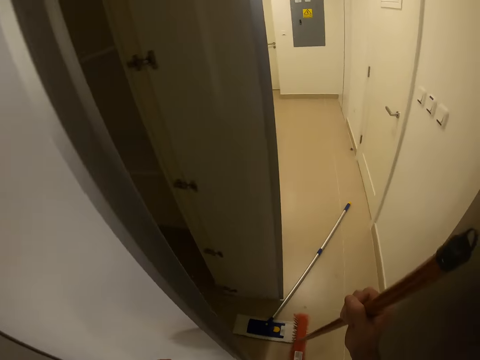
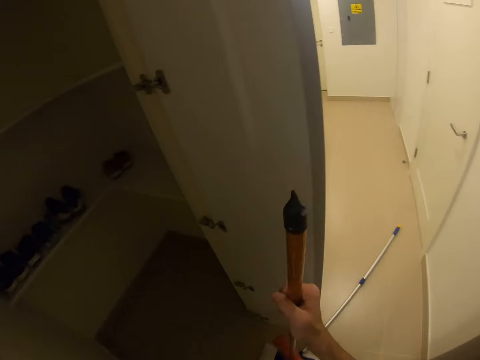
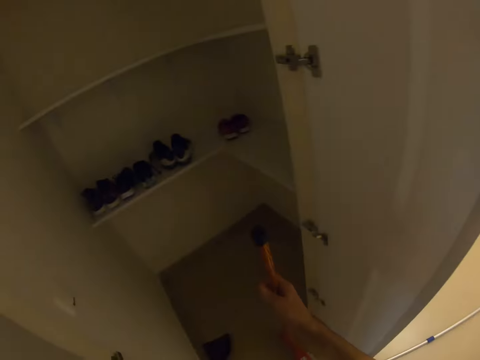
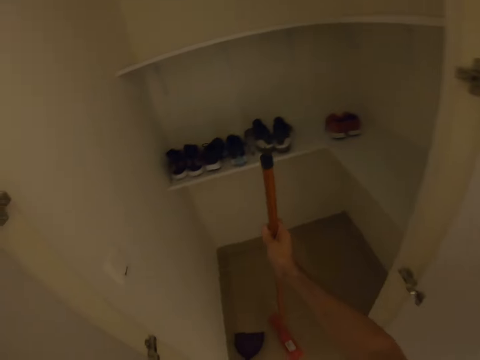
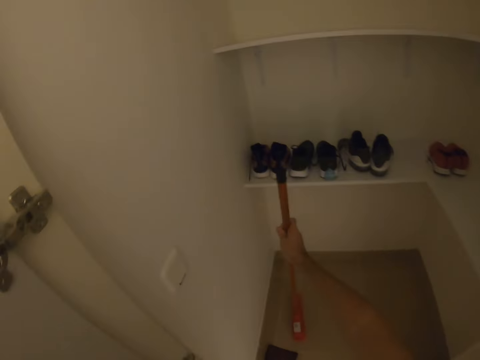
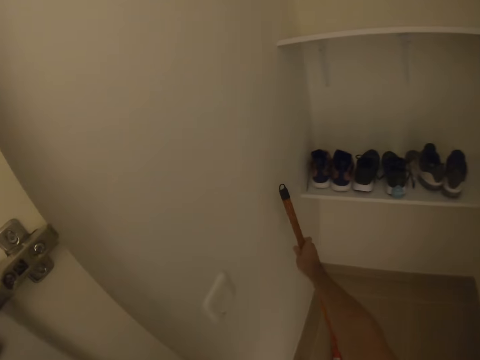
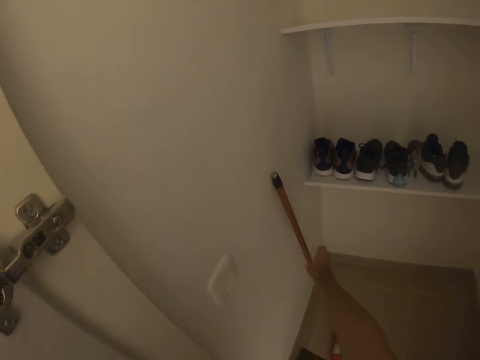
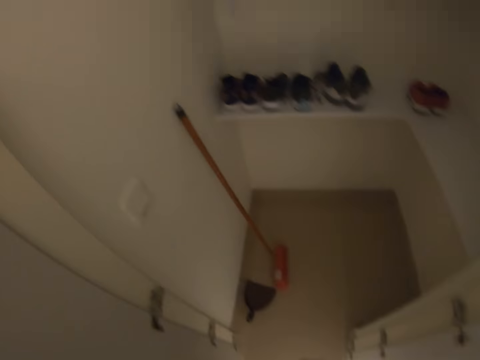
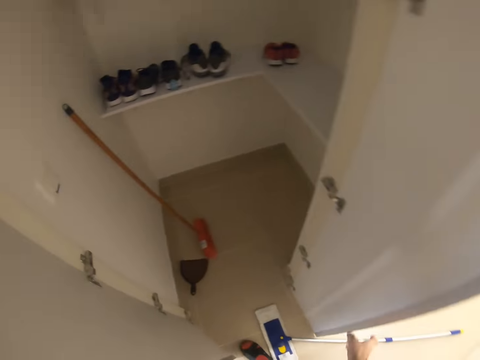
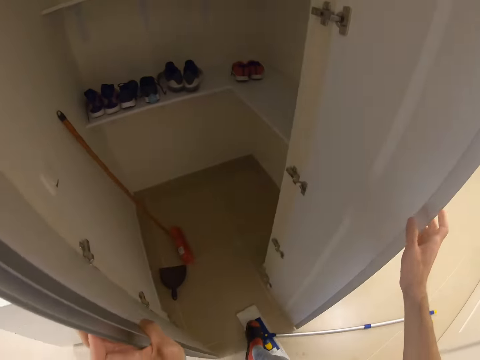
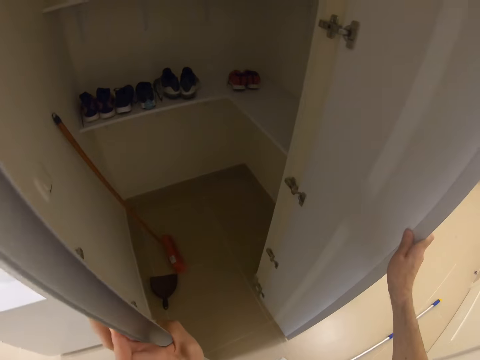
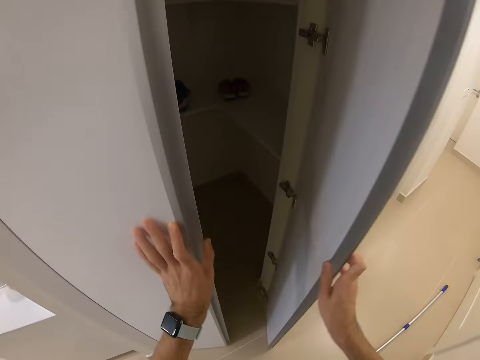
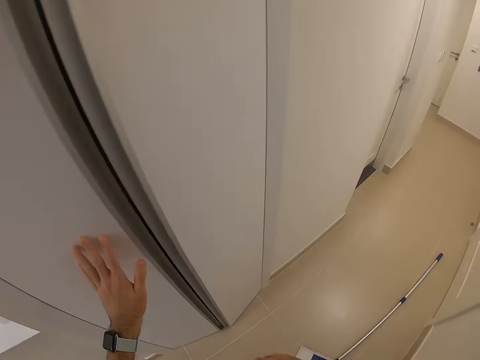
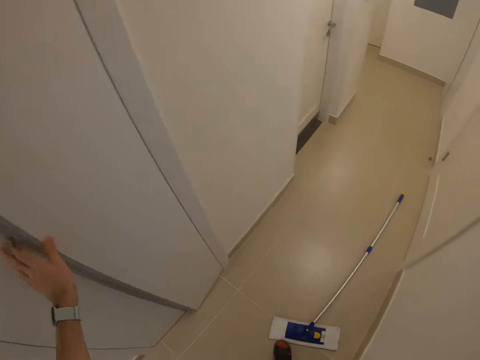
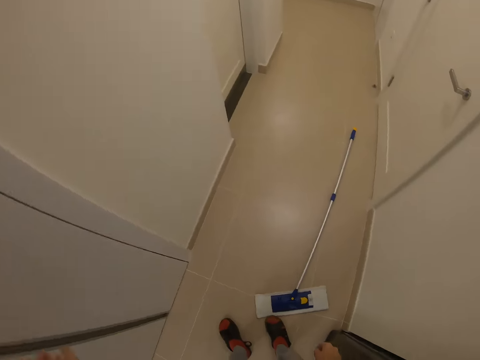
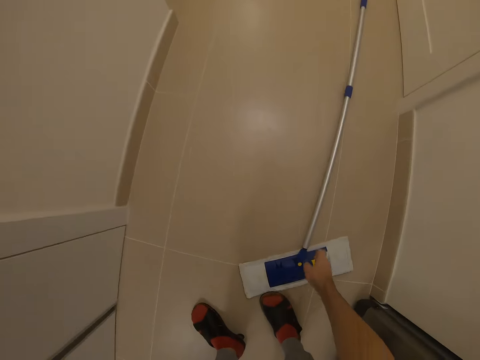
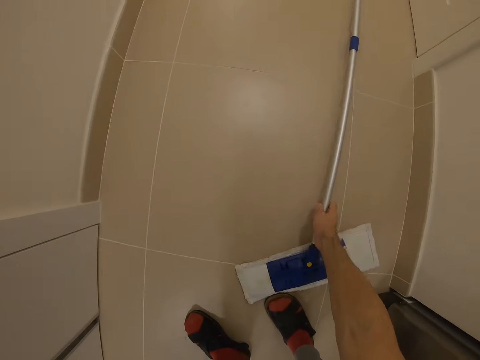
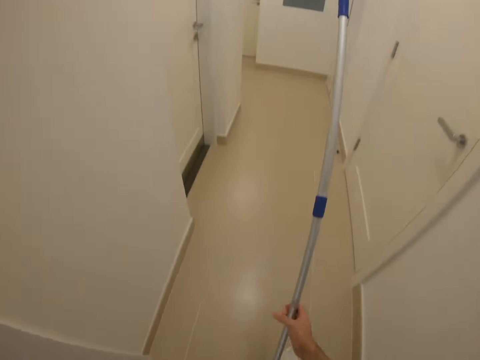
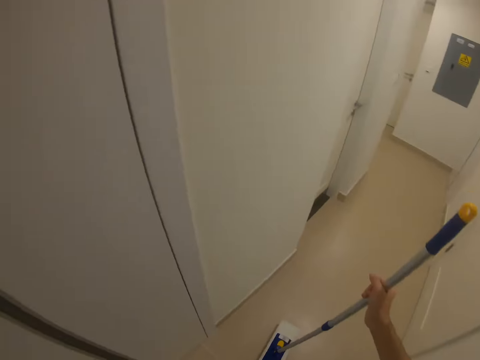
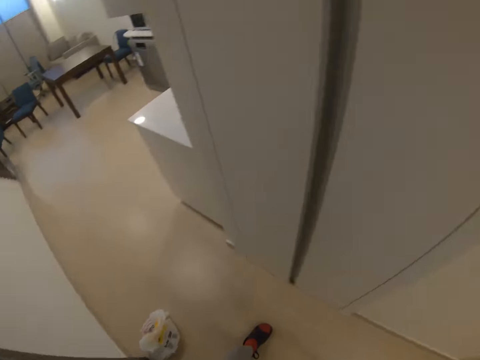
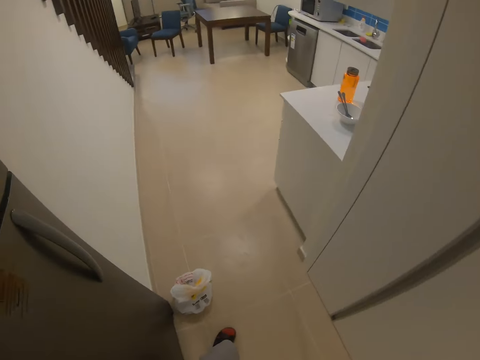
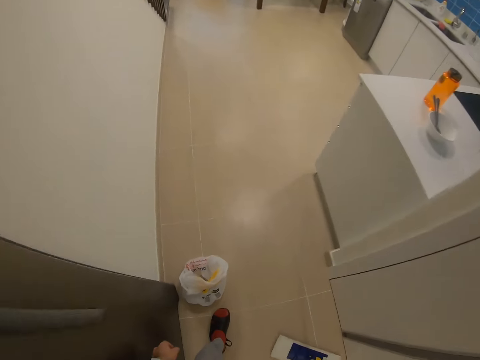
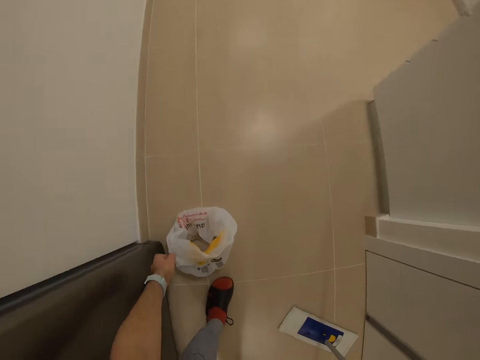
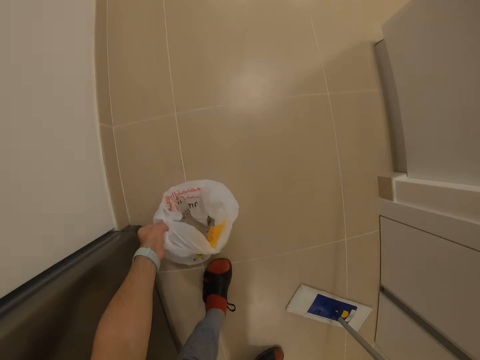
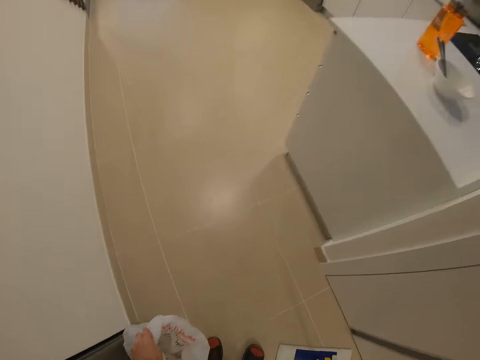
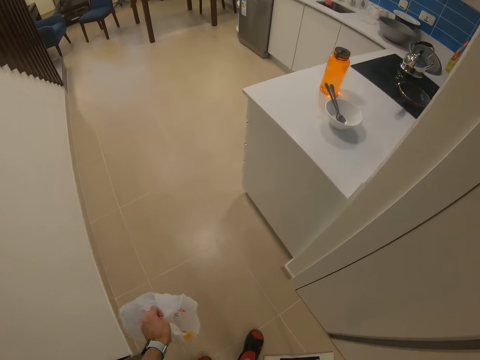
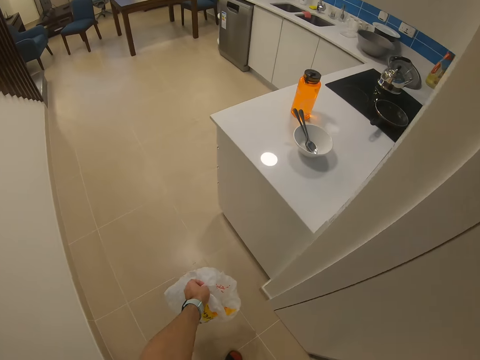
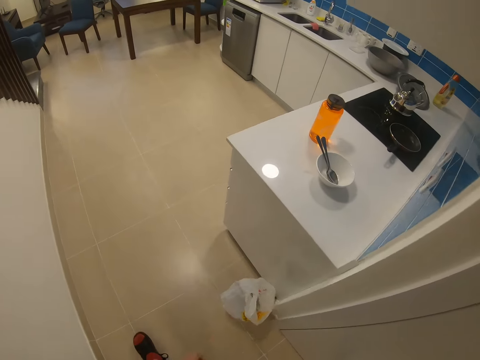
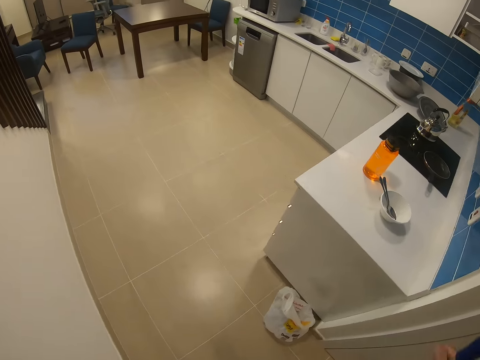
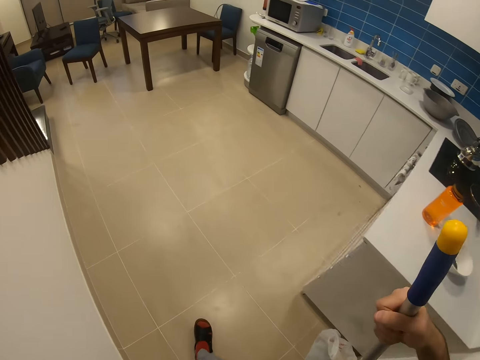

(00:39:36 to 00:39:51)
The camera wearer walks in the room. They put the broom in the wardrobe, against a wall. They hold the doors and move a dust mop with a leg. They close the wardrobe. They pick the dust mop or broom. They turn around. They pick a polythene bag, shake the polythene bag, and throw the polythene bag on the floor. They walk in the house.

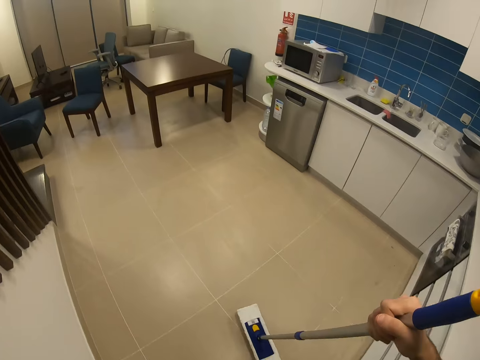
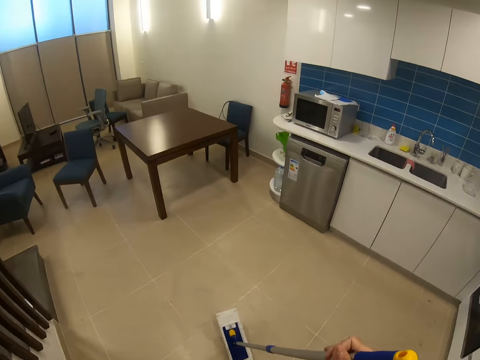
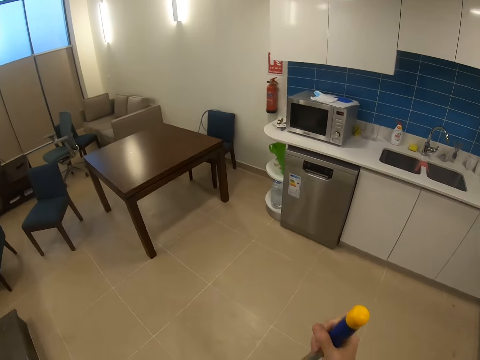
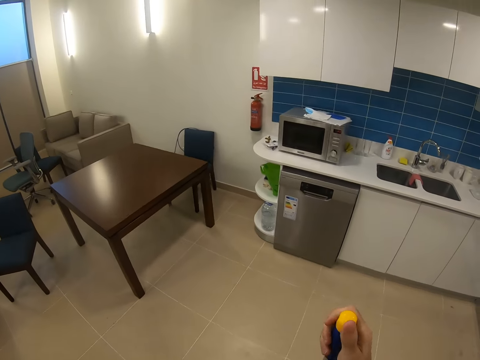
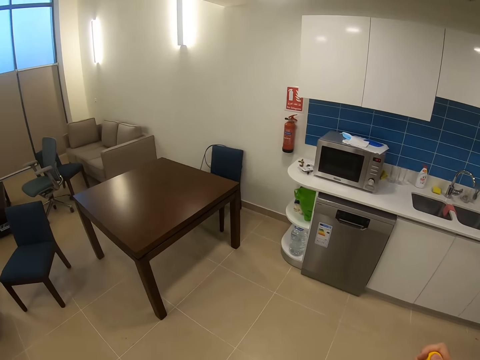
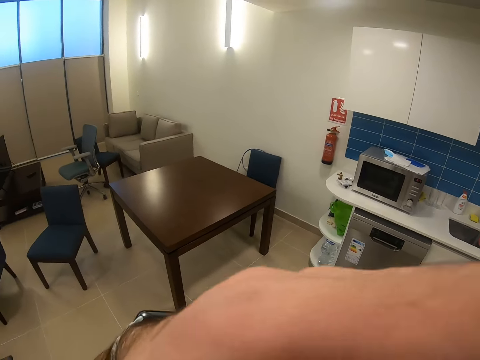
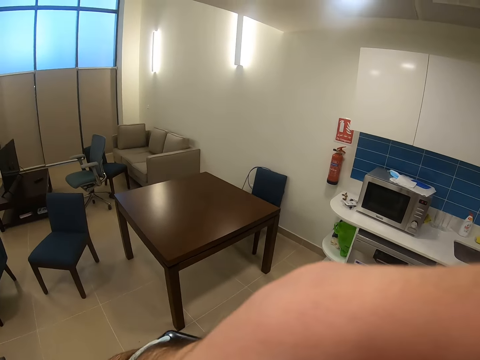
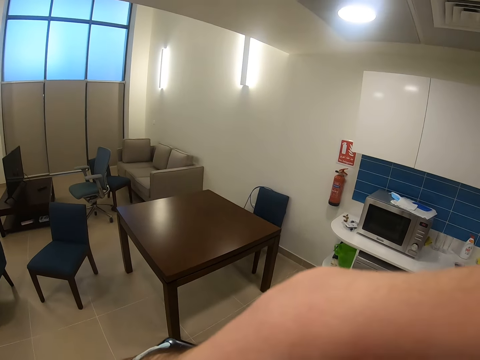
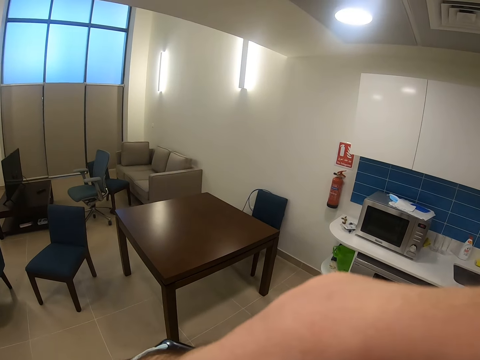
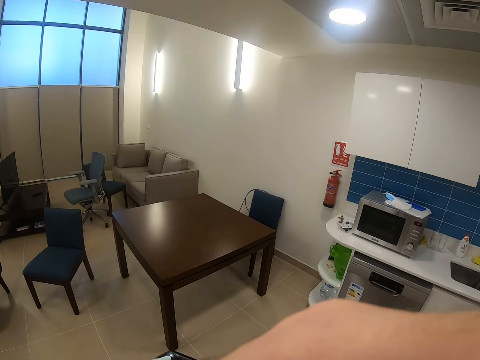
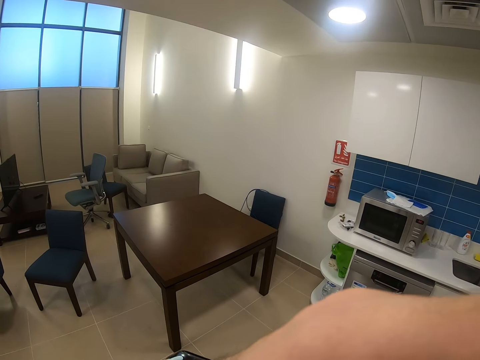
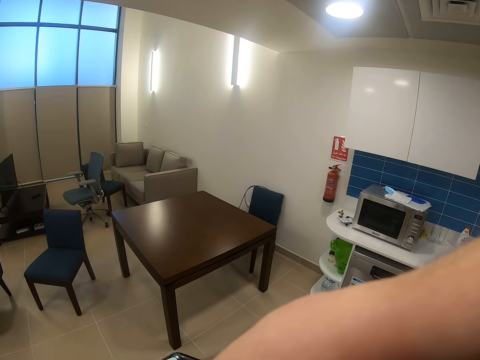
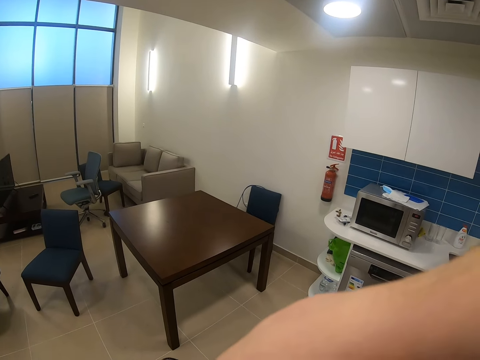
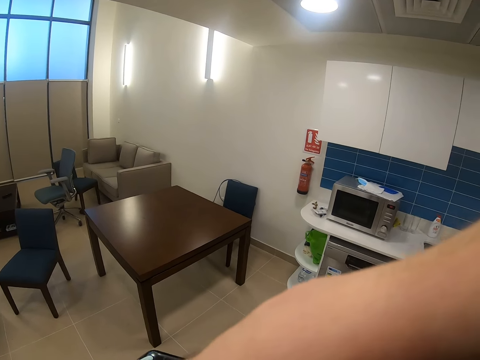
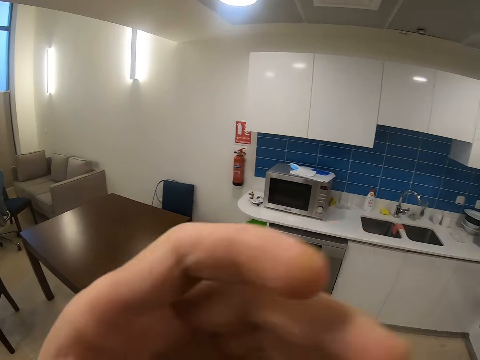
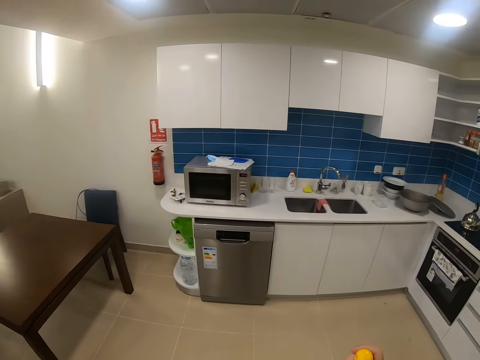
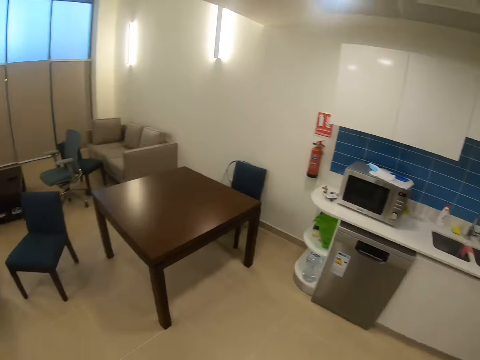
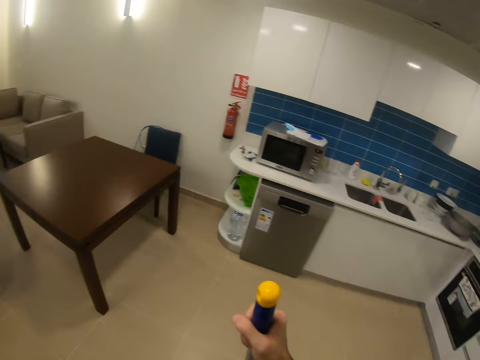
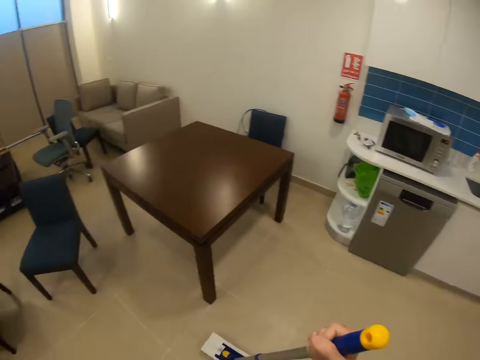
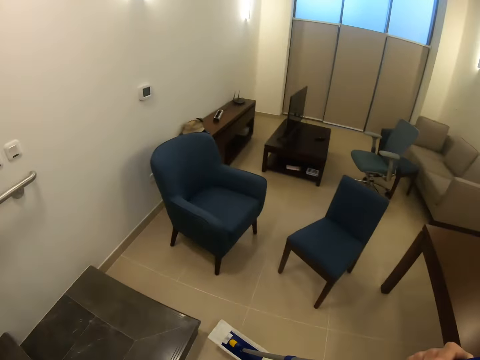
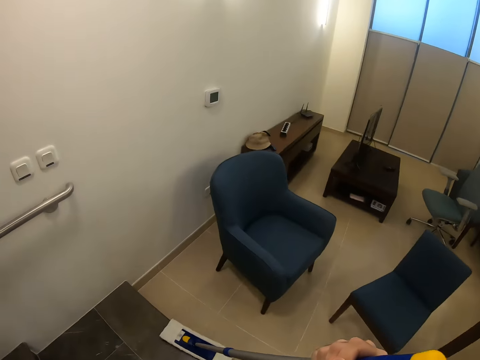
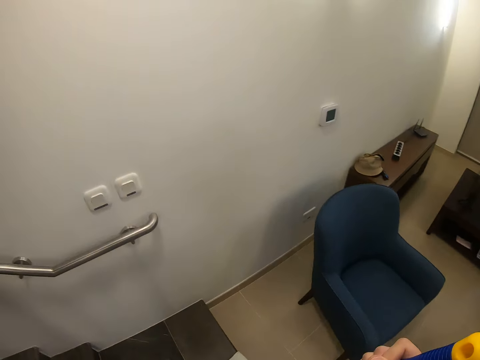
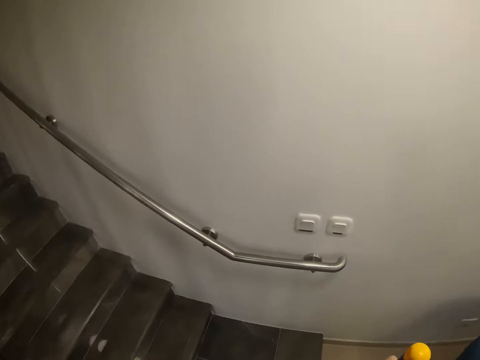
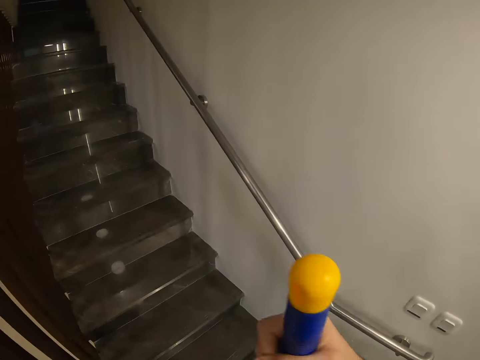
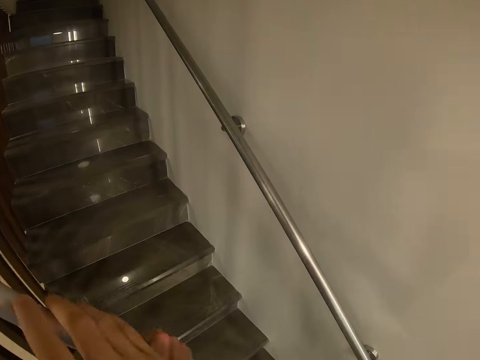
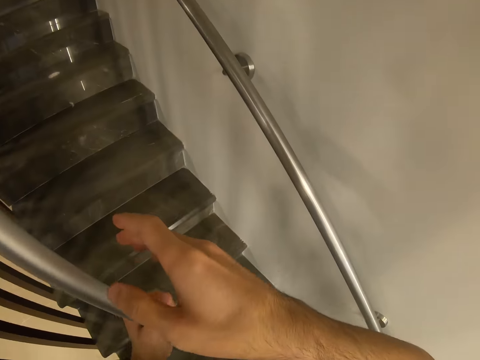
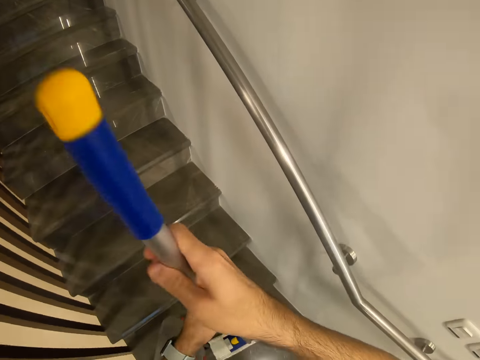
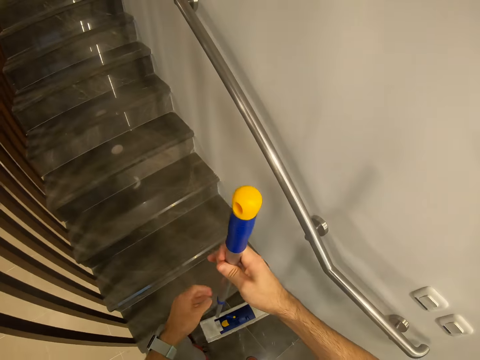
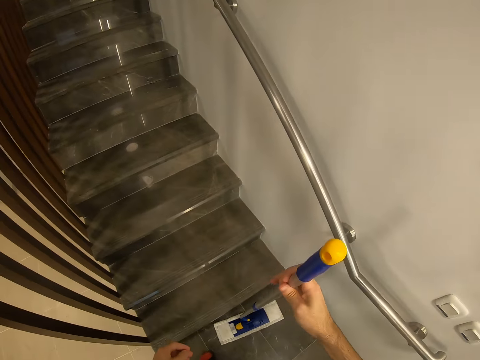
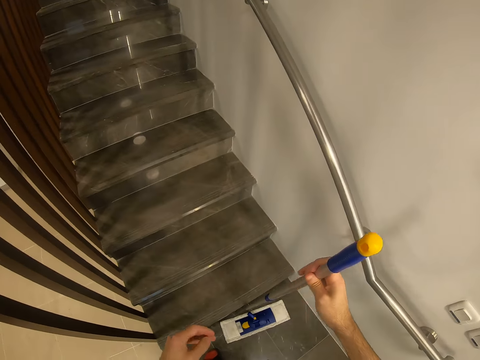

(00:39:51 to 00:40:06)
The camera wearer places the dust mop on the floor. They fix a camera. They raise the hand. They look around. They walk in the house. They place the dust mop on a stair. They pass the dust mop handle to the left hand. They pass the dust mop handle to the right hand.
